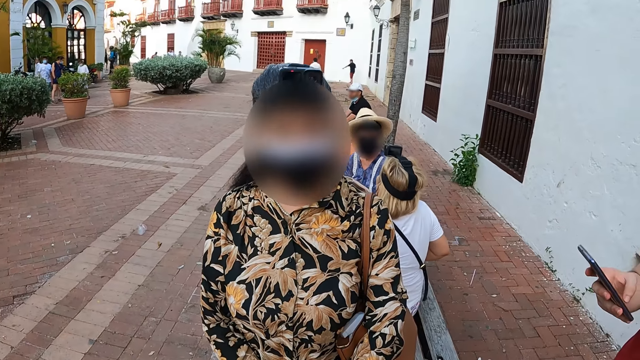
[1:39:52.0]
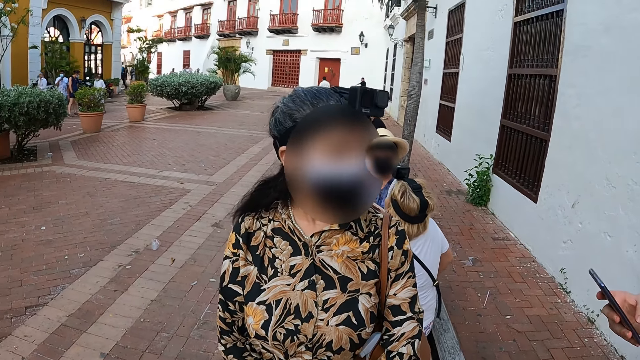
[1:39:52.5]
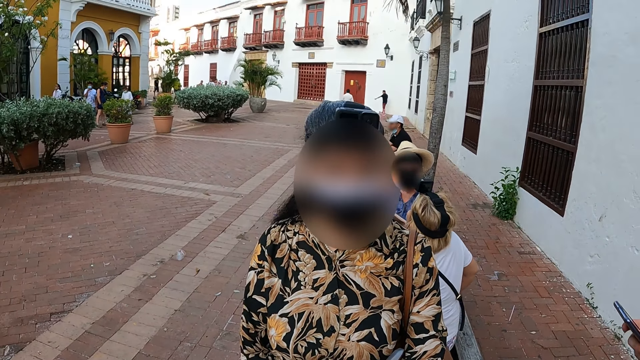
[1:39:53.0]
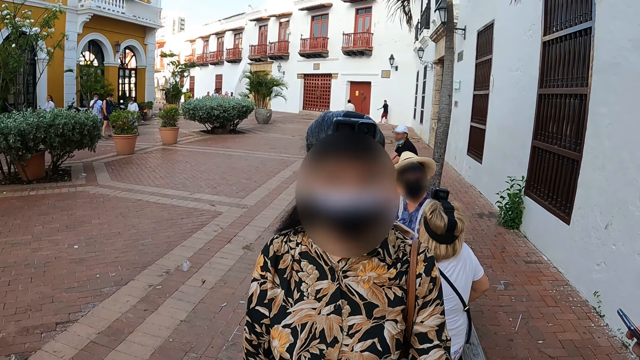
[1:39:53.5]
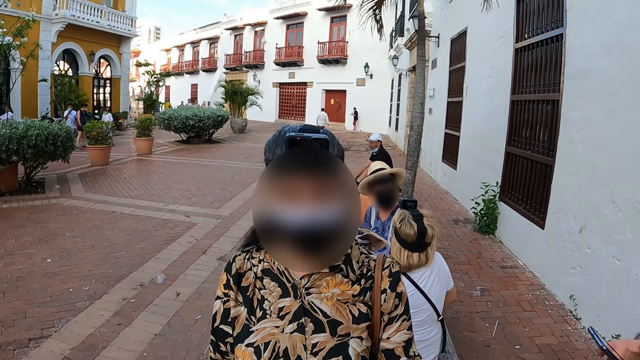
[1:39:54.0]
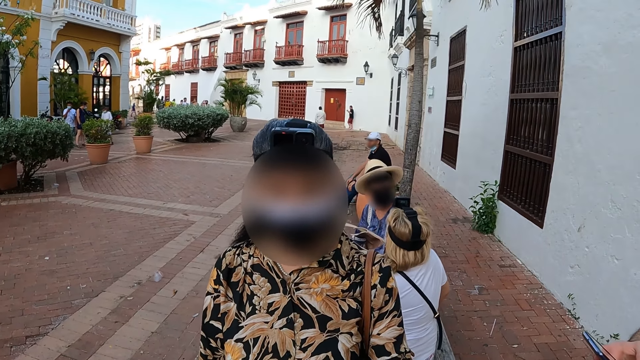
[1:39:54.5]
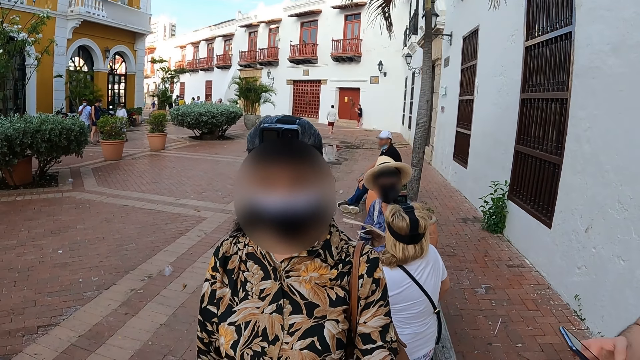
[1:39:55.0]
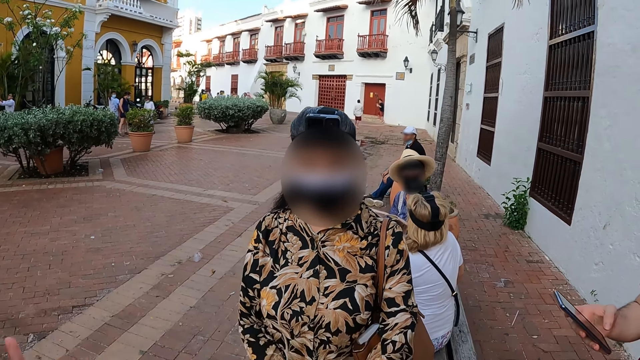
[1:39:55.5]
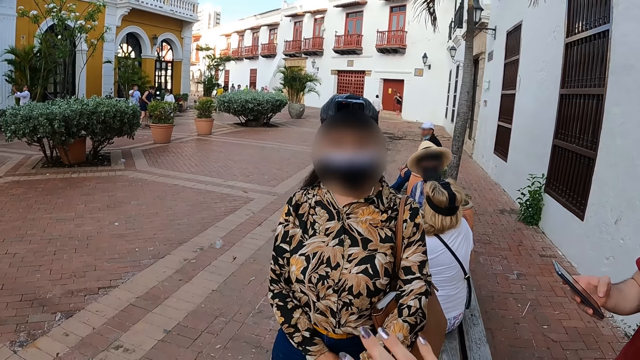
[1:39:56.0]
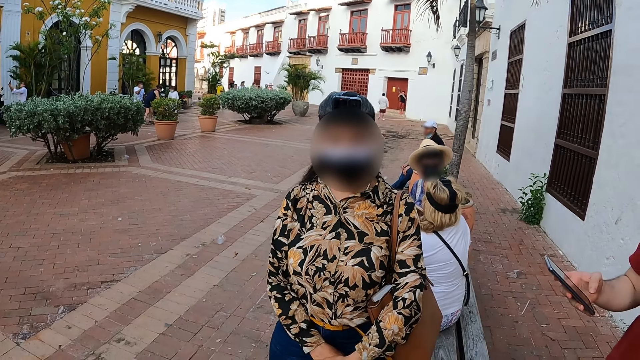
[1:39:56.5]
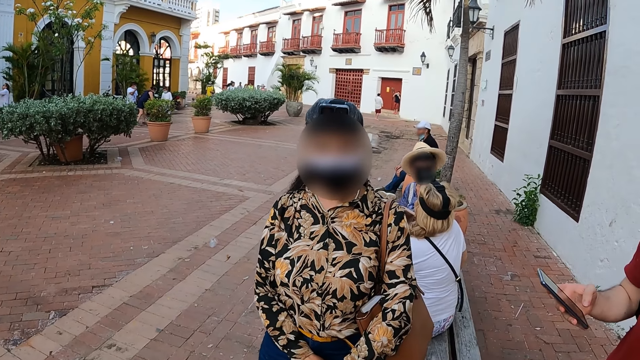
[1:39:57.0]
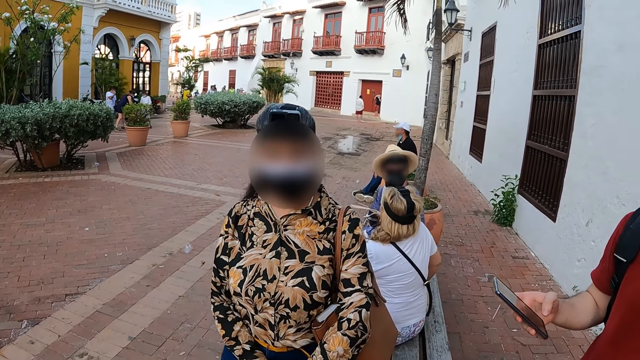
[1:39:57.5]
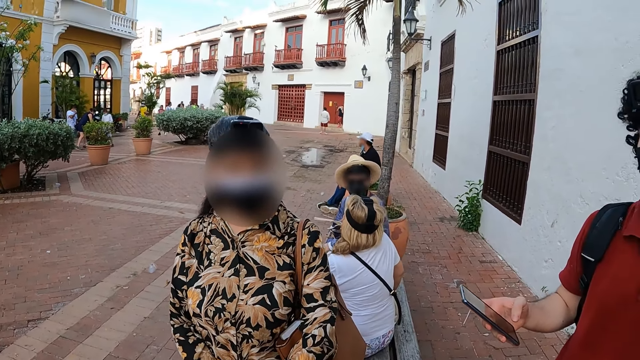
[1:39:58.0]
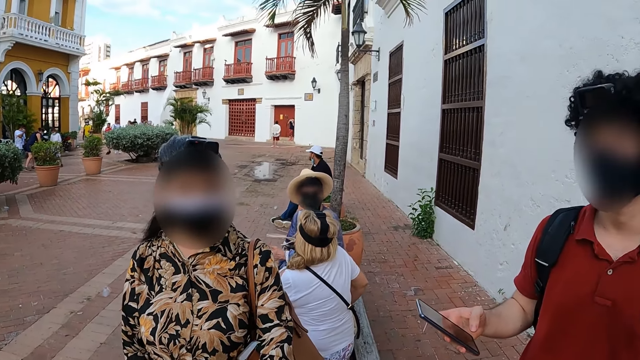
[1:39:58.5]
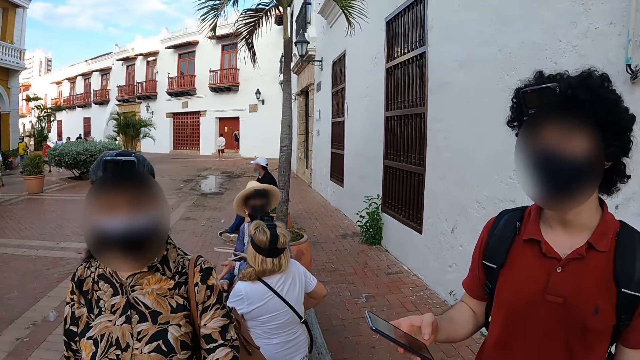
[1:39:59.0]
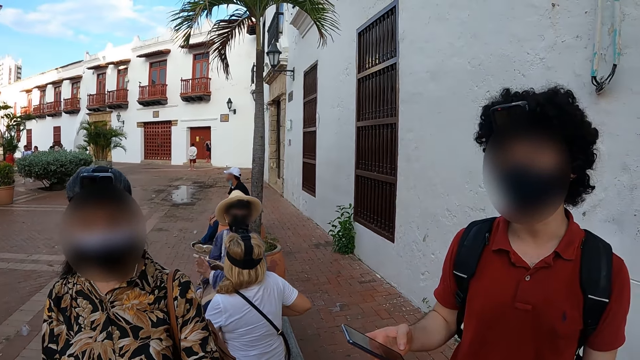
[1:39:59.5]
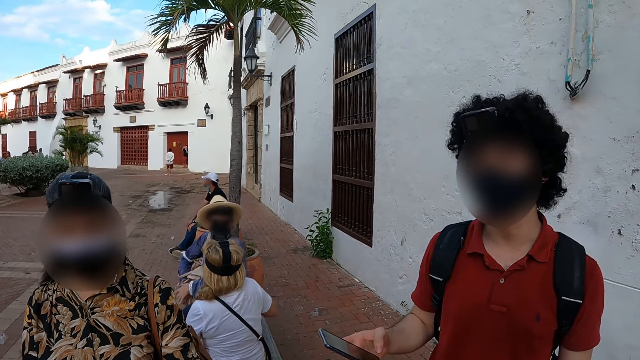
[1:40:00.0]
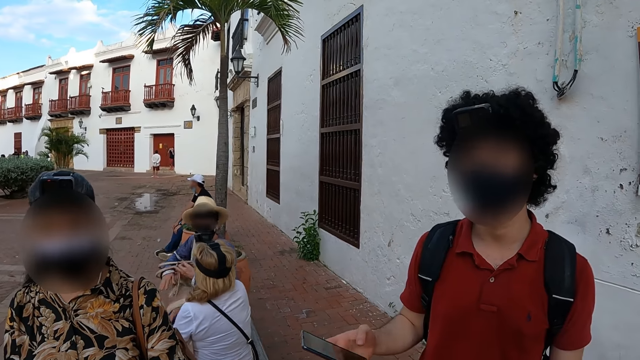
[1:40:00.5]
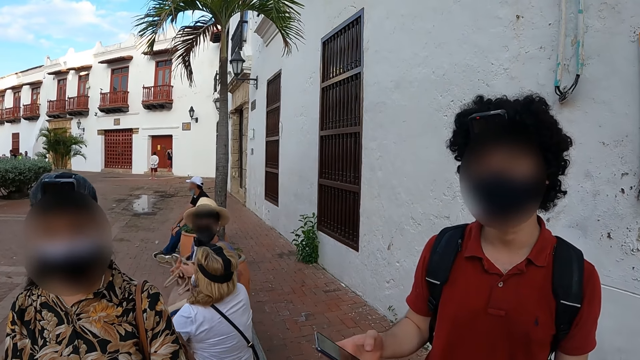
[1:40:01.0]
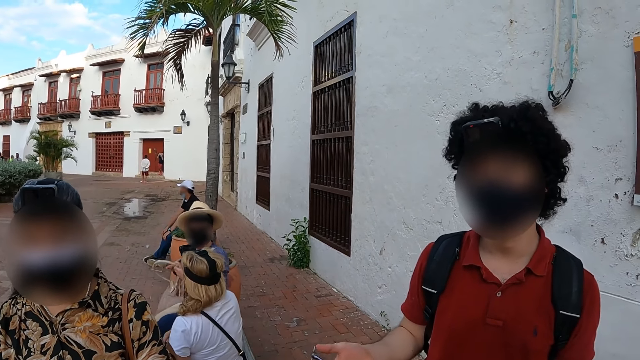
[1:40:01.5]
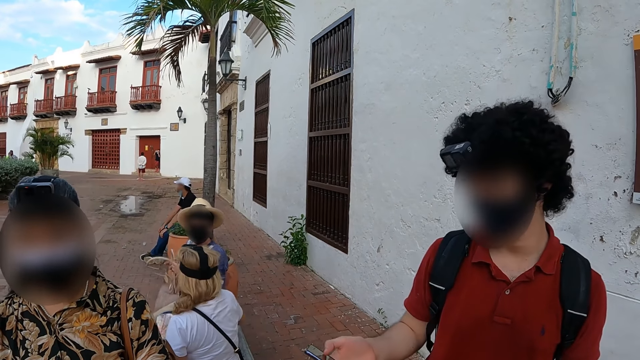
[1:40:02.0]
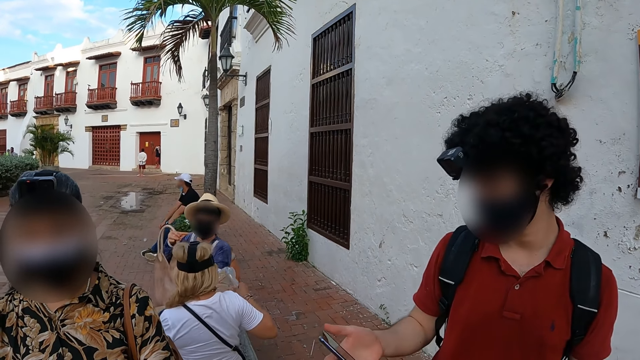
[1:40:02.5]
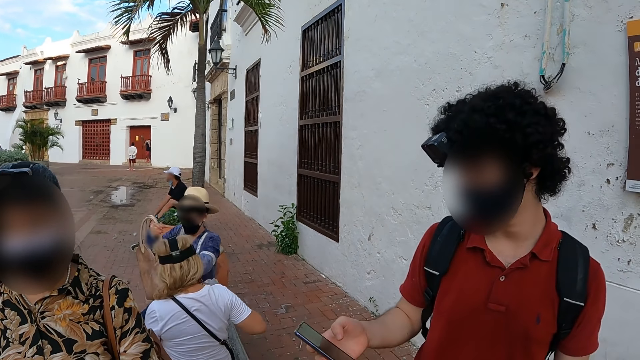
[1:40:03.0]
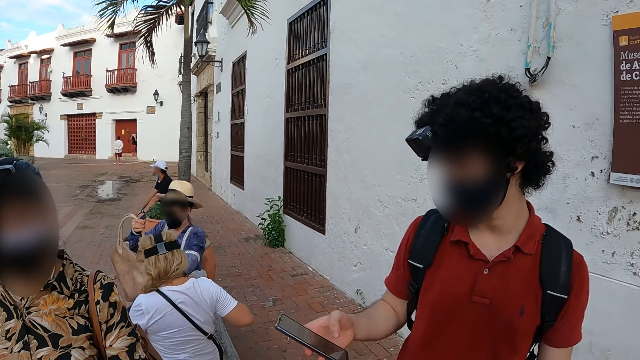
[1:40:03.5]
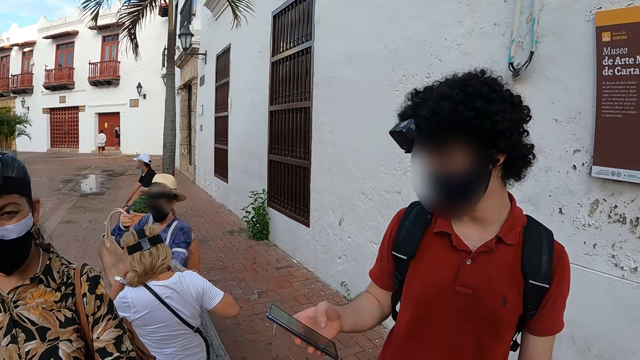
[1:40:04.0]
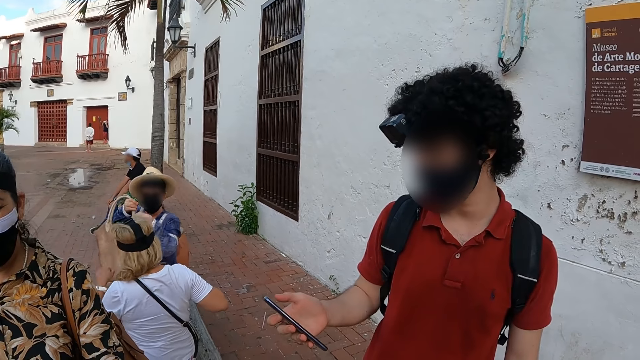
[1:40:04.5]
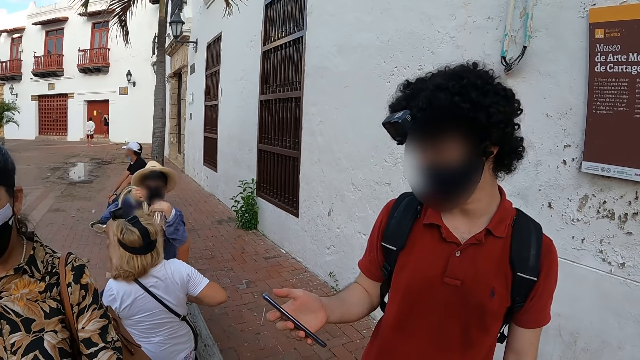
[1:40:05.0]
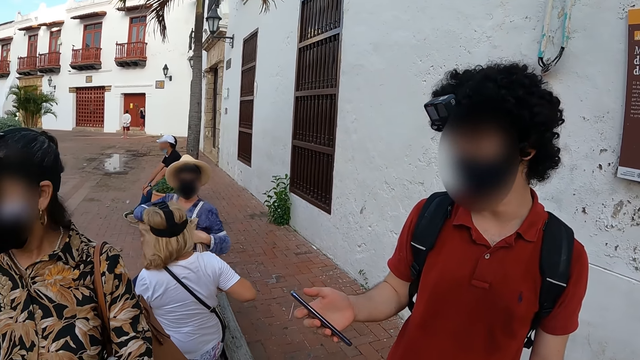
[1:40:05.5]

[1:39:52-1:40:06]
A man looks at the screen of a mobile phone. A woman talks to the camera wearer. The camera wearer makes gestures to the woman. A man stares at the camera wearer. The camera wearer interacts with people. The man operates a phone.

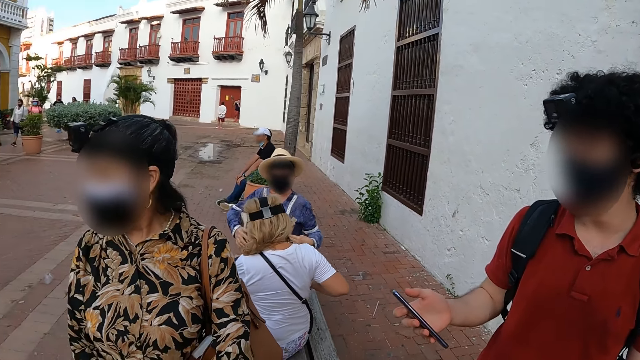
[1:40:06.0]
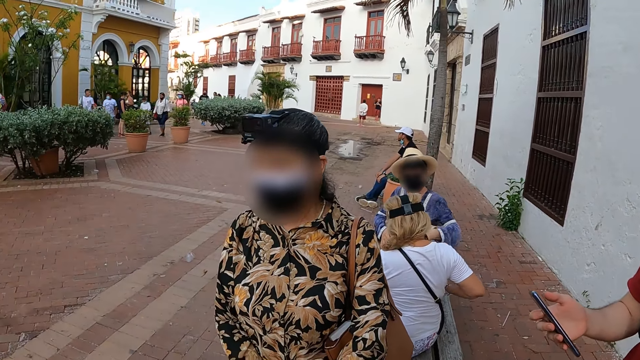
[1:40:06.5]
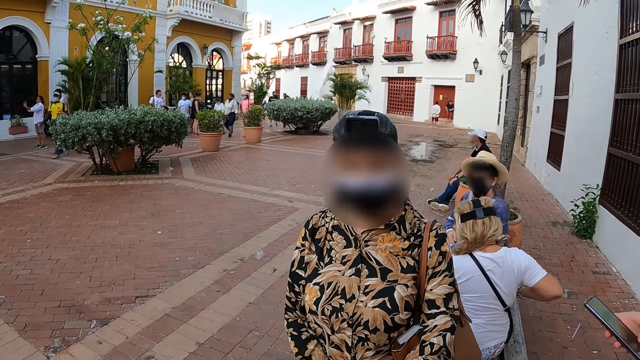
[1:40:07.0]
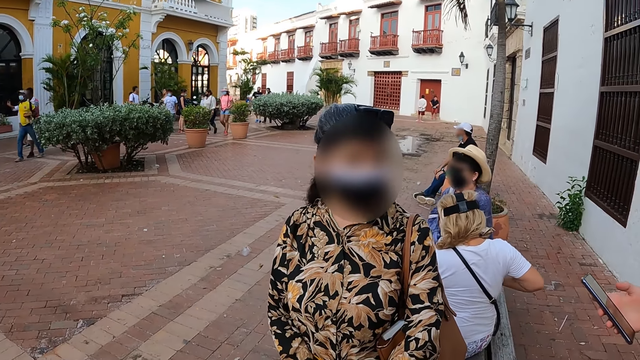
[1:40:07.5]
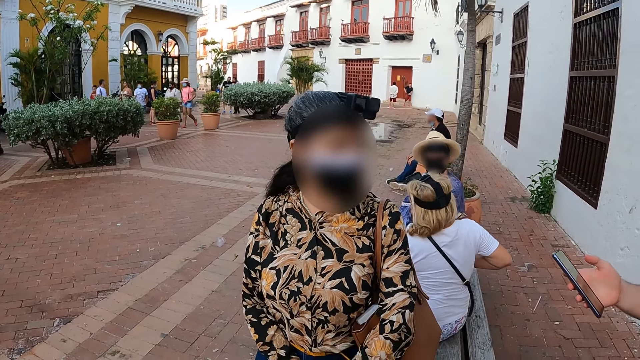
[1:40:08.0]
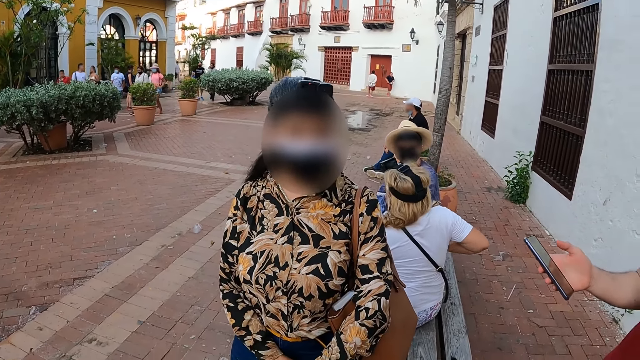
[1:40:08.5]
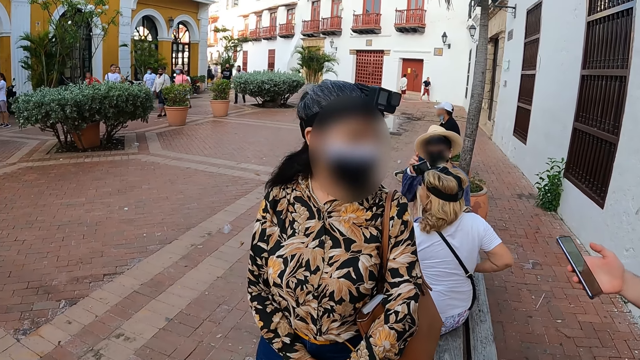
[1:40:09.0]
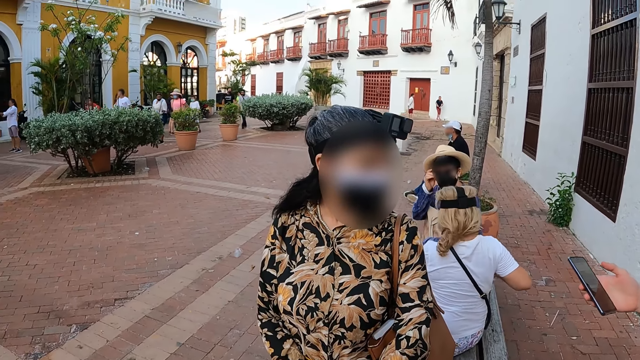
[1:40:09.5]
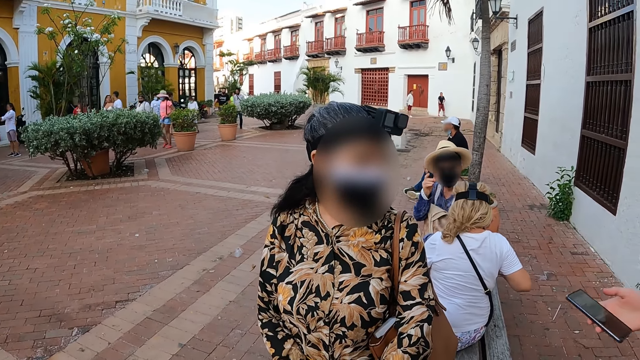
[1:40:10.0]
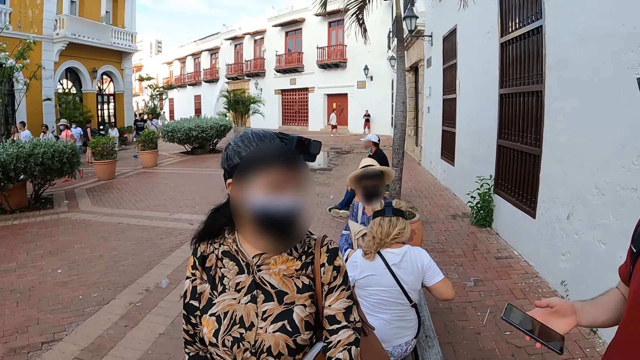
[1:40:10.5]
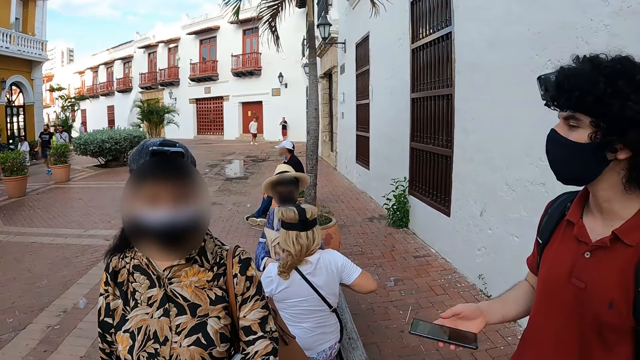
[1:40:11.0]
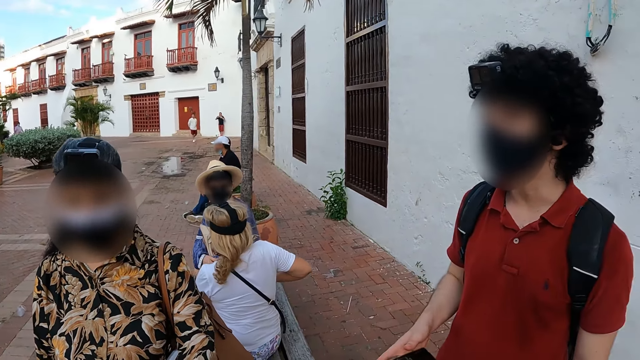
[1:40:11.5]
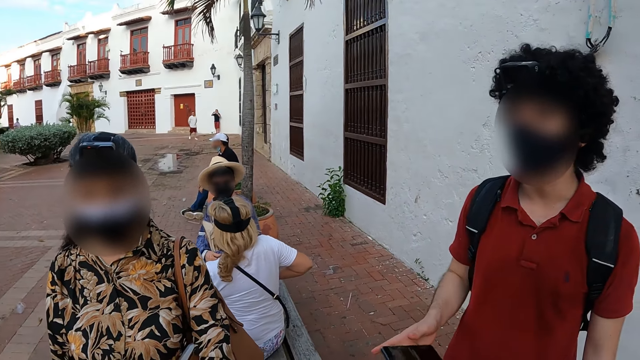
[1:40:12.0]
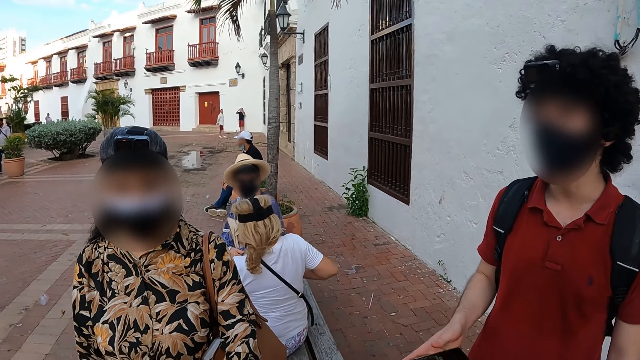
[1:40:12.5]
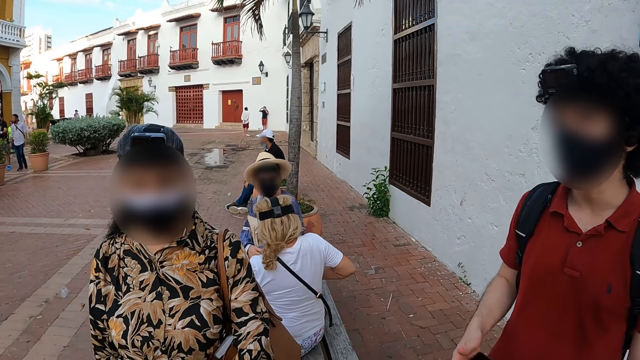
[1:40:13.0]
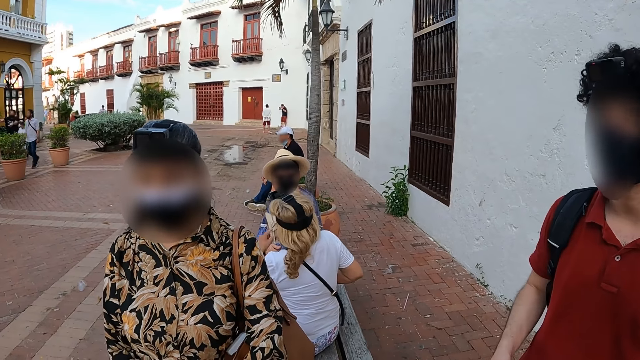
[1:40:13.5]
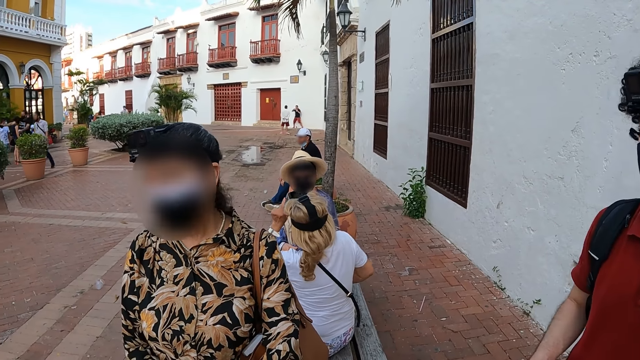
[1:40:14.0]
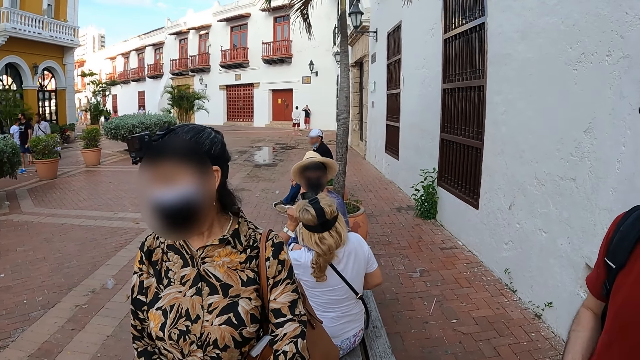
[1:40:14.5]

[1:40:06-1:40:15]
A woman looks at a man.
